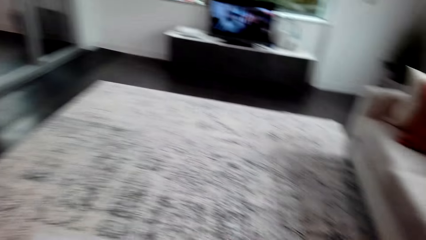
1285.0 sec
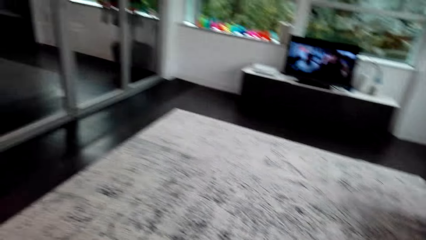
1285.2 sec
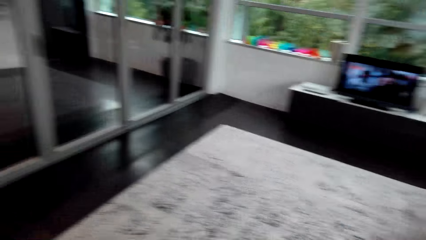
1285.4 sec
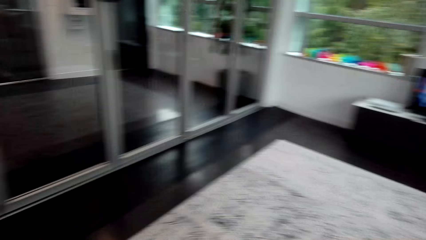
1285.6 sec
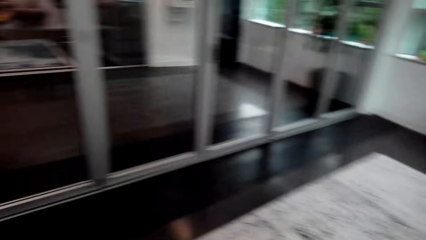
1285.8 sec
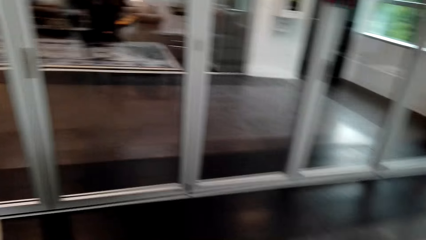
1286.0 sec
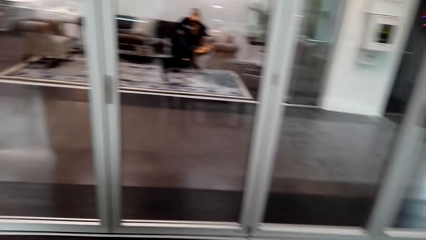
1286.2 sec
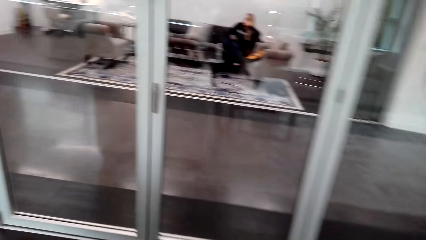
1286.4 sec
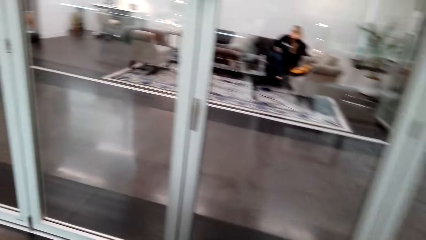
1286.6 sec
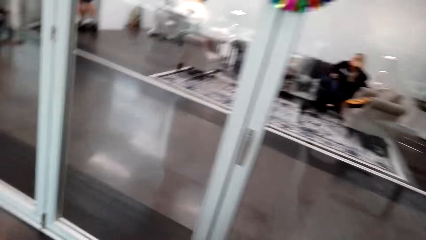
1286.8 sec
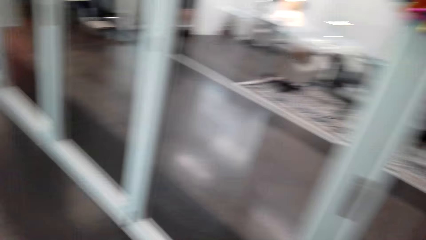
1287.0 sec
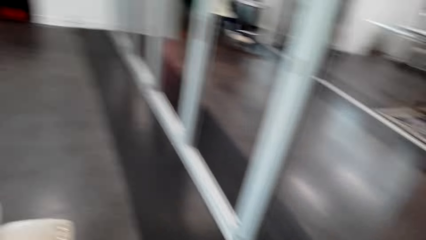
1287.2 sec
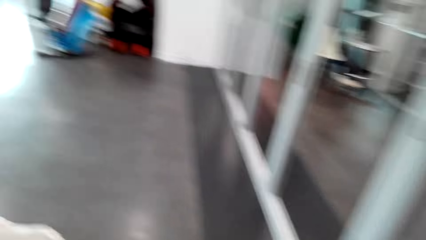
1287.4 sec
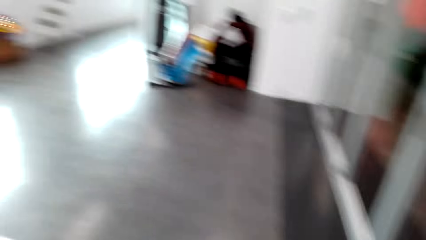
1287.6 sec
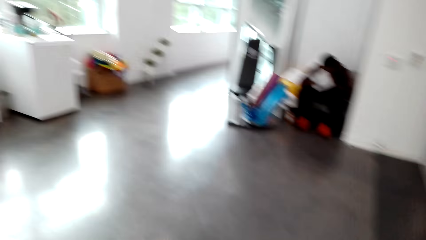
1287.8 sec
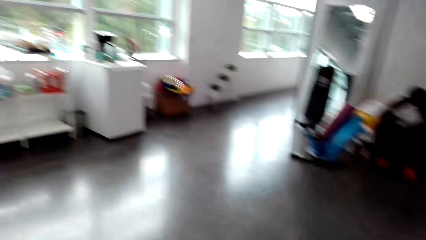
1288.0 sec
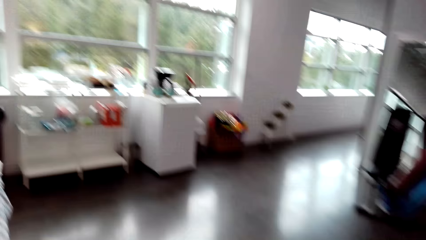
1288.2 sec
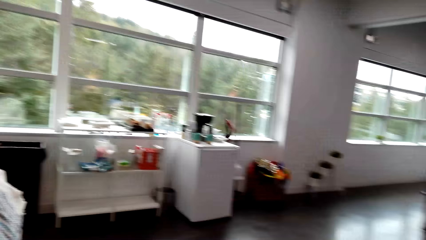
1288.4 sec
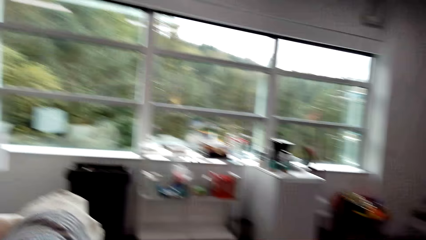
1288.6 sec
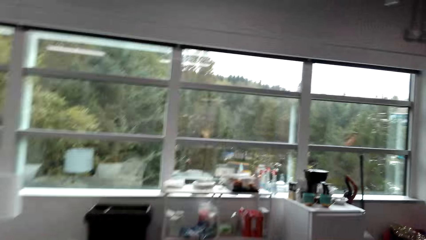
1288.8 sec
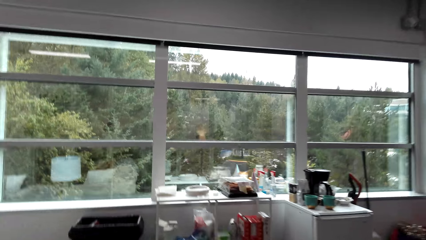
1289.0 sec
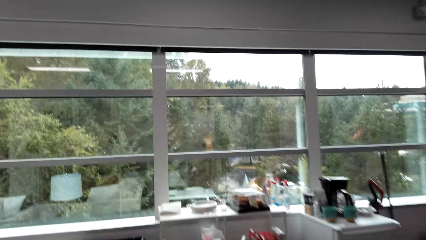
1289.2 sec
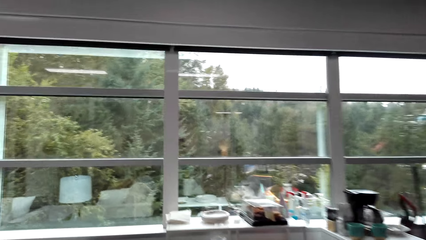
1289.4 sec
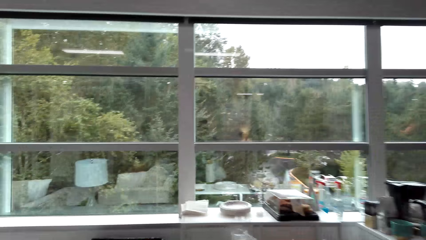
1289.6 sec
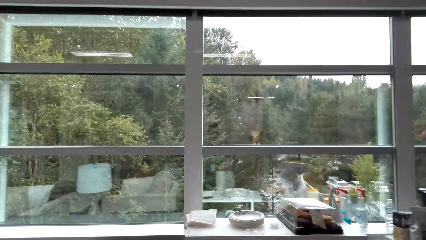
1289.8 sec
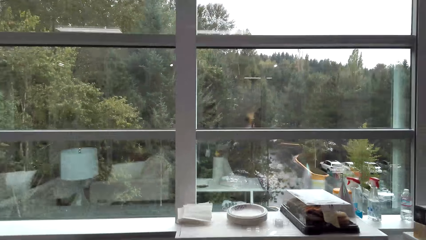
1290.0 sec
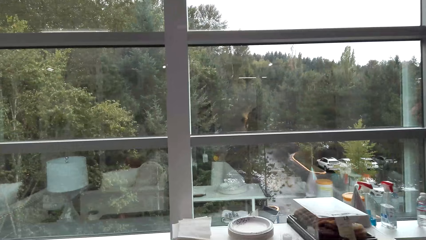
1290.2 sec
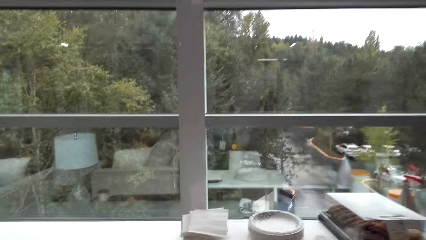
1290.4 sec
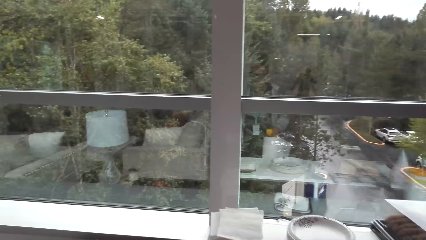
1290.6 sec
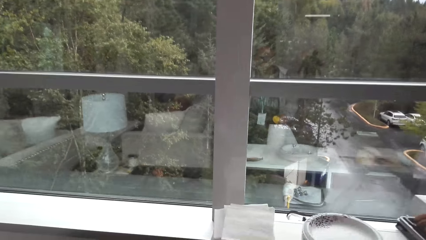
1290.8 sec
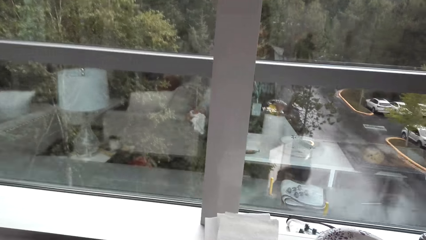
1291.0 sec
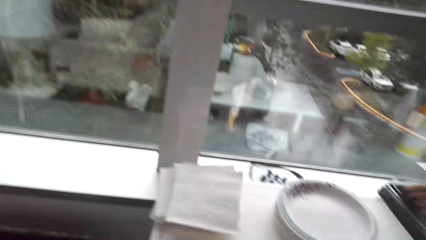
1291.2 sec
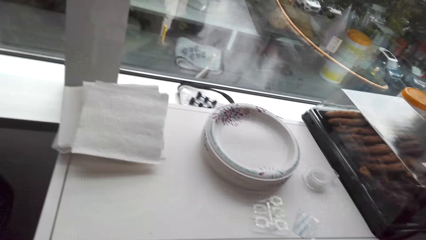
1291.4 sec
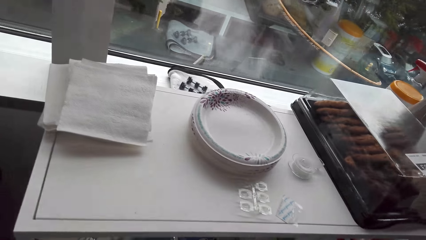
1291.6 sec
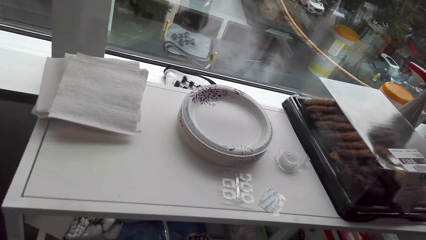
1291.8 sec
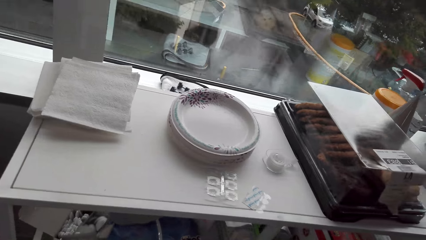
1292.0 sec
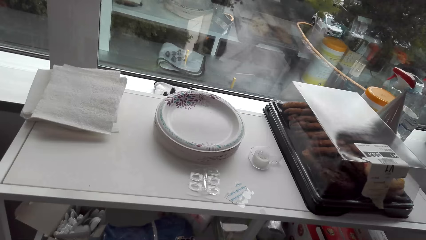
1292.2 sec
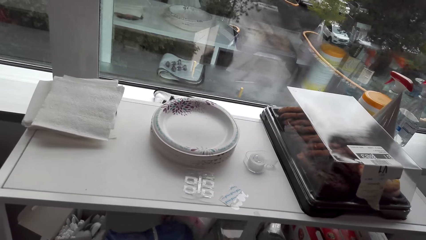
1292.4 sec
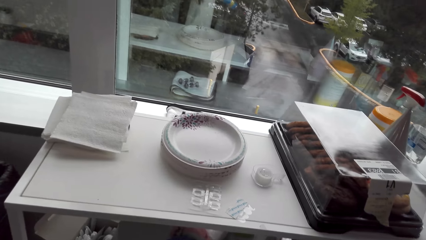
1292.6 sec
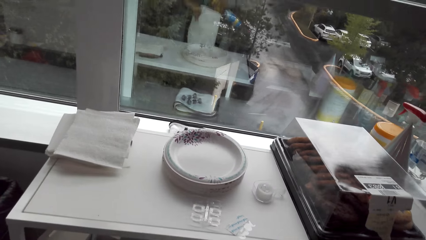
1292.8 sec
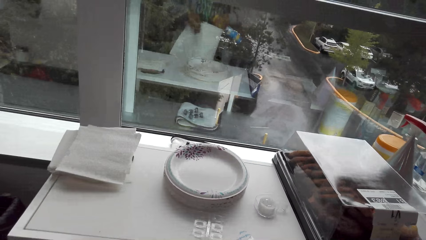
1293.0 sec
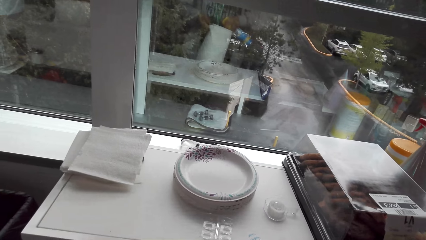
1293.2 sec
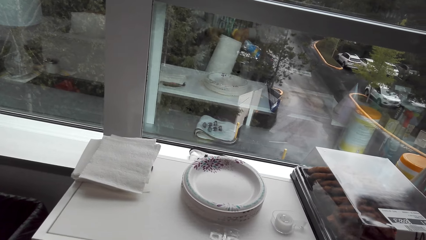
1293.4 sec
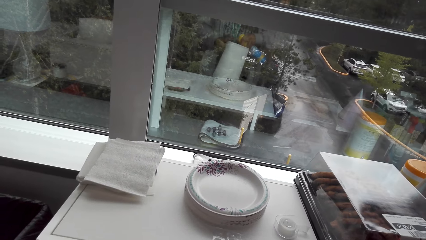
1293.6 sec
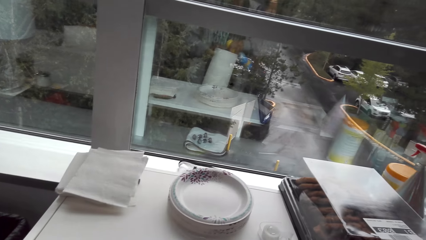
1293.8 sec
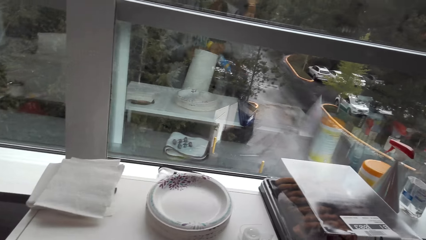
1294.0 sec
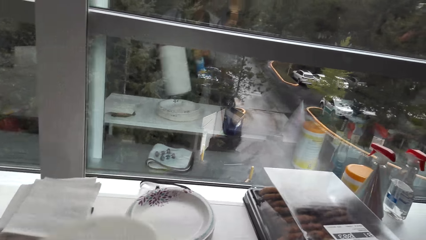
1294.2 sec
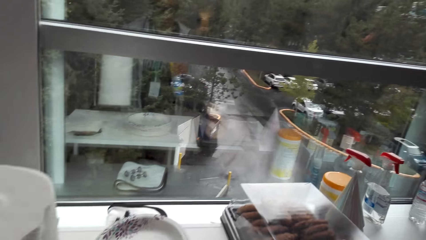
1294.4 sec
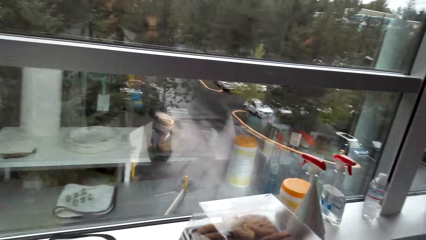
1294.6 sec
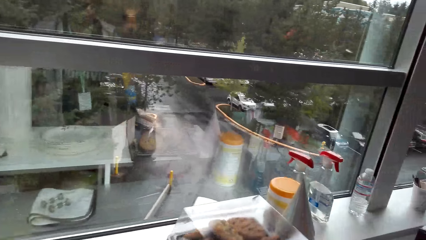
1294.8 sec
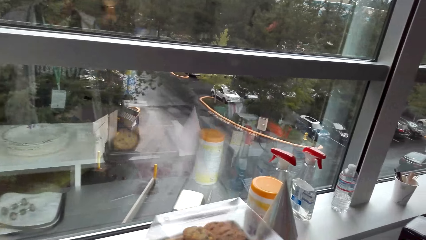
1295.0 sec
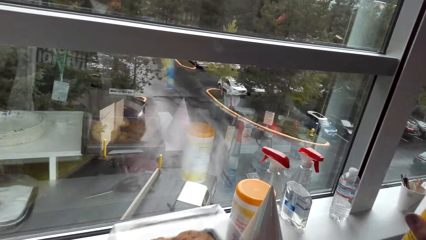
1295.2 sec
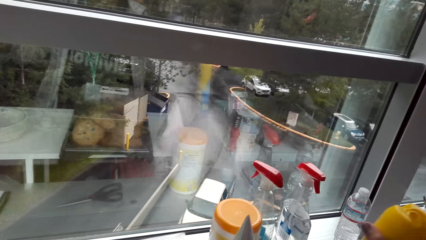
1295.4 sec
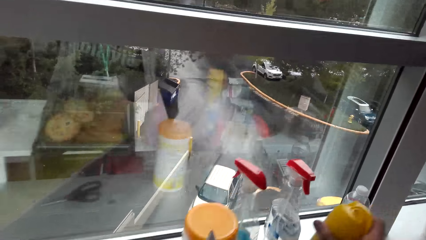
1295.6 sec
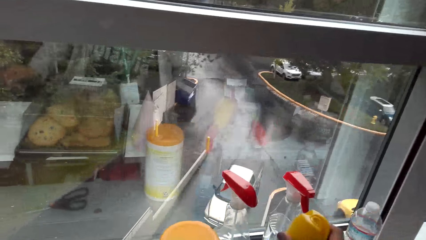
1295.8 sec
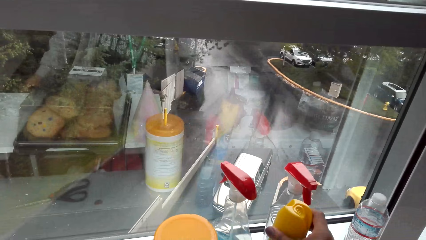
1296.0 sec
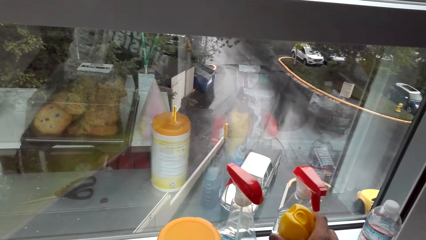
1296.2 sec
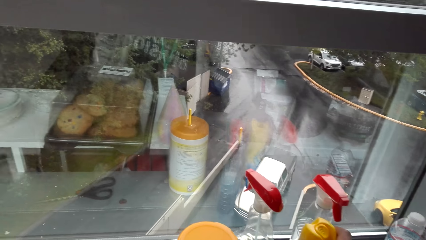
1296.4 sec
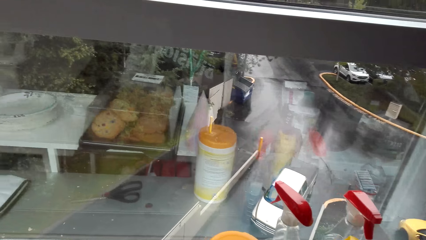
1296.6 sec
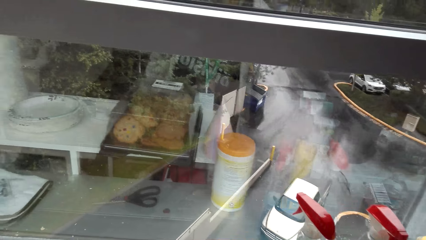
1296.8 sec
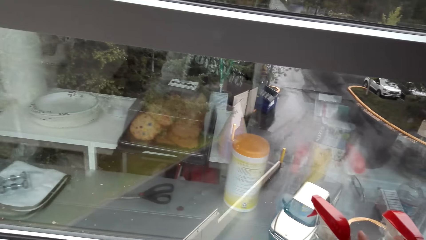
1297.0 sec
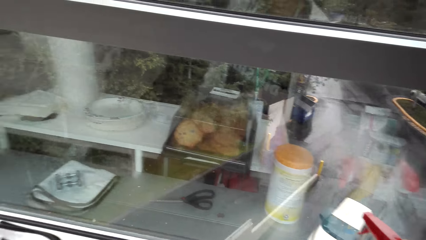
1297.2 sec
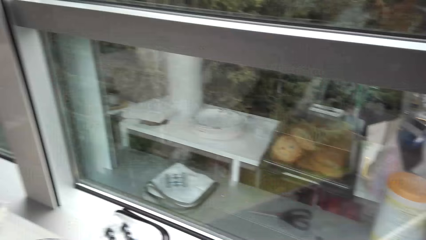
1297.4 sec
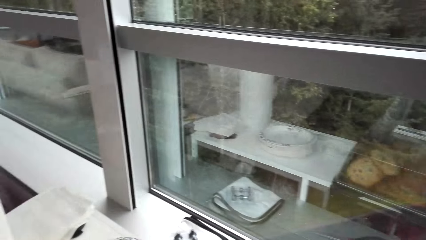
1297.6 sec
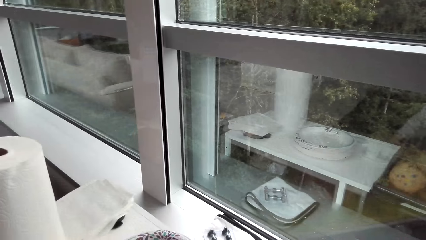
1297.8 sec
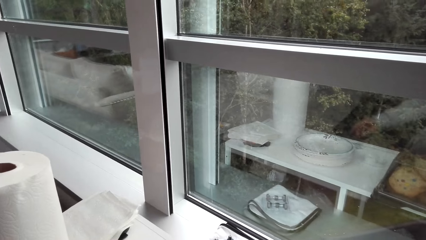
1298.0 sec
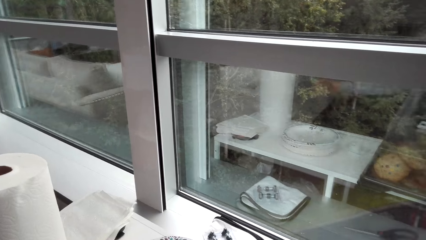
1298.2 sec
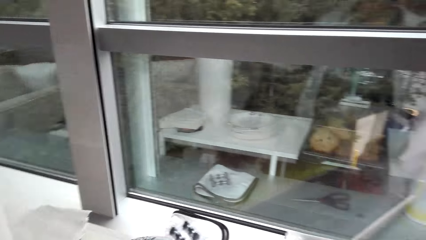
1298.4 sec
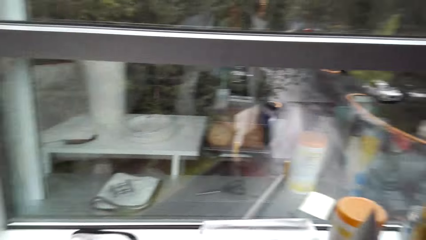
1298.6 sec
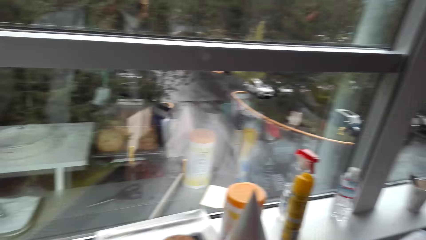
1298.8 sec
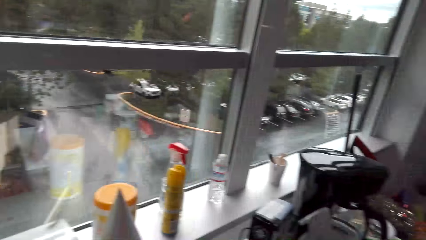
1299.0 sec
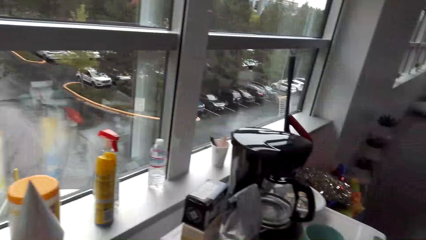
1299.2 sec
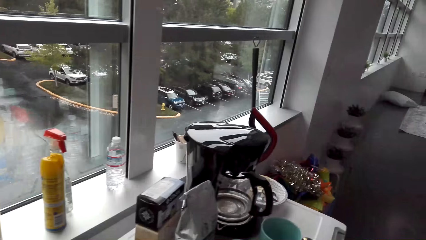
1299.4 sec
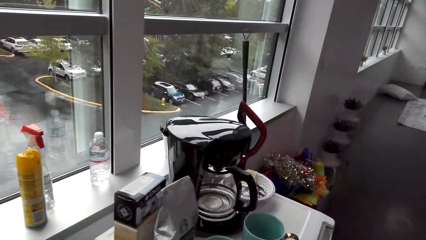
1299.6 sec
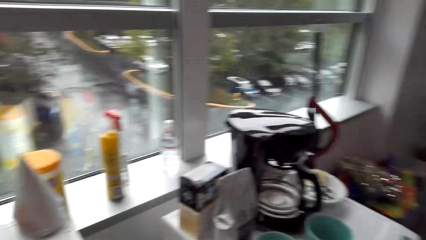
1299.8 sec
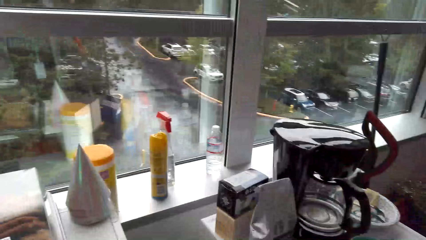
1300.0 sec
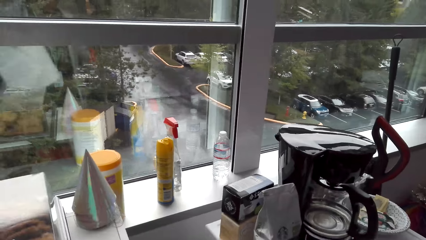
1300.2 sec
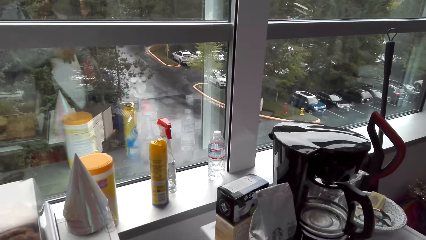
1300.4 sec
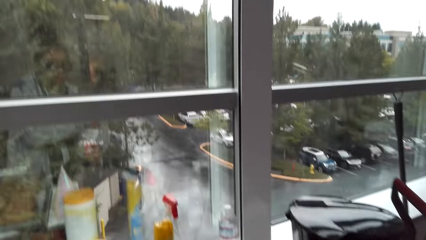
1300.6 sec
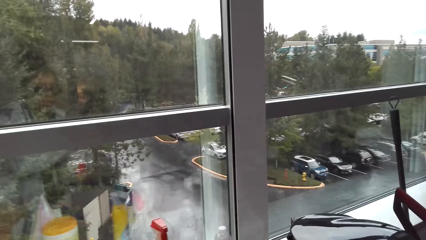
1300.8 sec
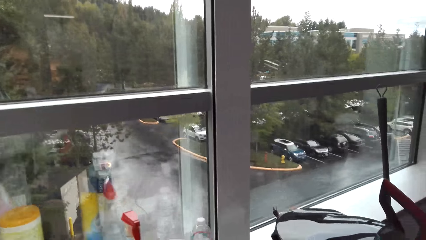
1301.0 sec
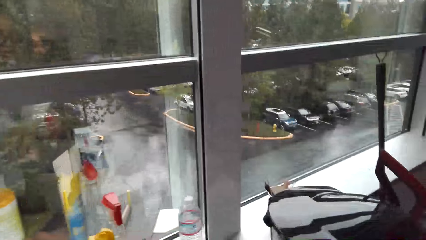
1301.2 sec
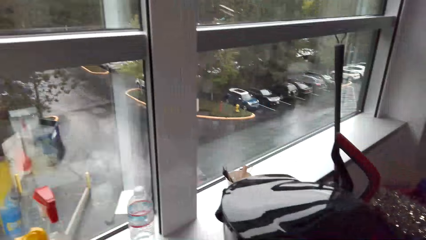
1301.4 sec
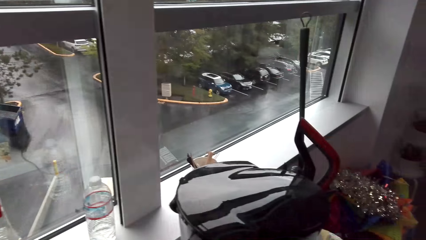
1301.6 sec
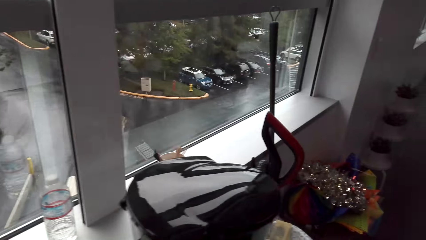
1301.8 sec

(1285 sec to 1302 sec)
The camera wearer moves around the house. They walk near the window and take the kitchen tissue.
